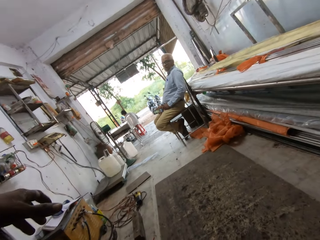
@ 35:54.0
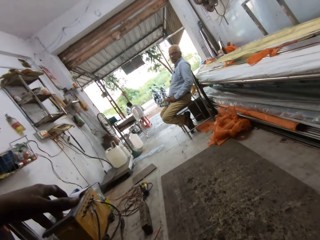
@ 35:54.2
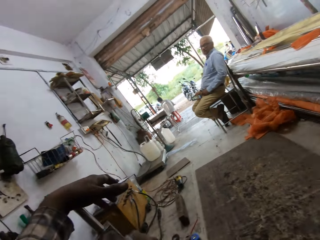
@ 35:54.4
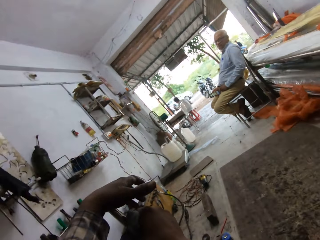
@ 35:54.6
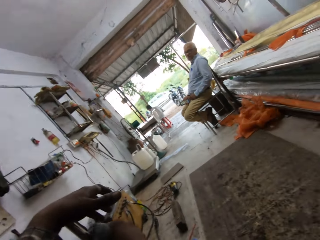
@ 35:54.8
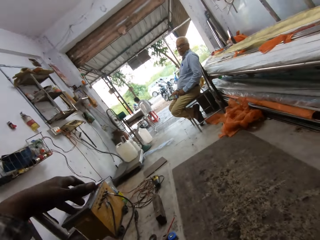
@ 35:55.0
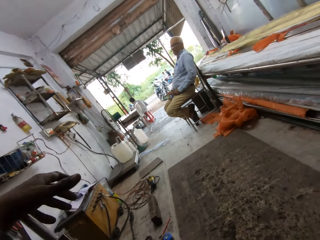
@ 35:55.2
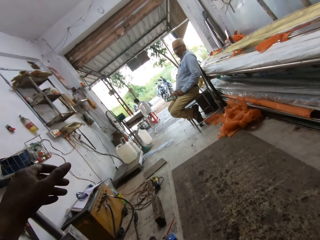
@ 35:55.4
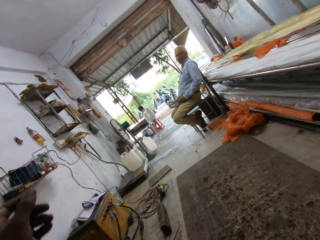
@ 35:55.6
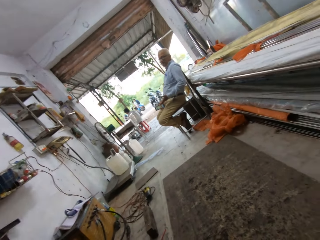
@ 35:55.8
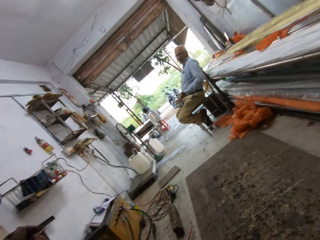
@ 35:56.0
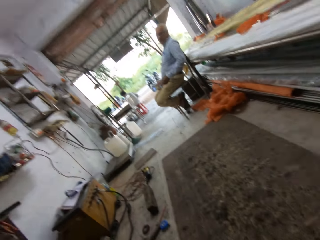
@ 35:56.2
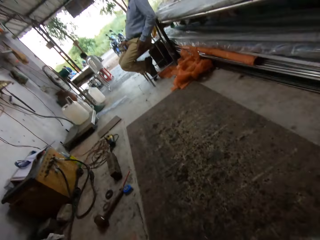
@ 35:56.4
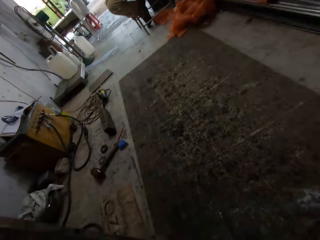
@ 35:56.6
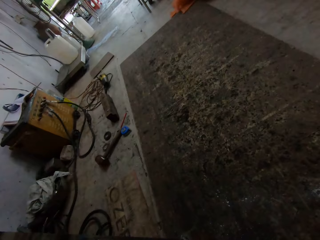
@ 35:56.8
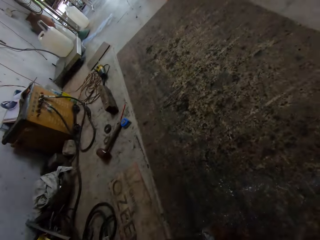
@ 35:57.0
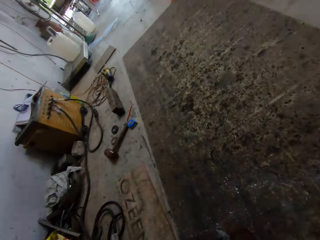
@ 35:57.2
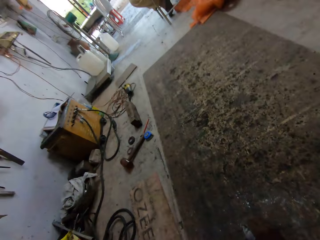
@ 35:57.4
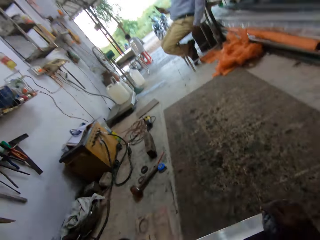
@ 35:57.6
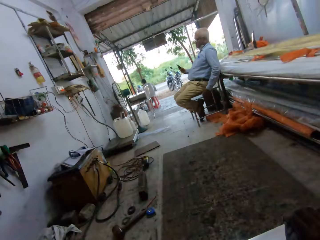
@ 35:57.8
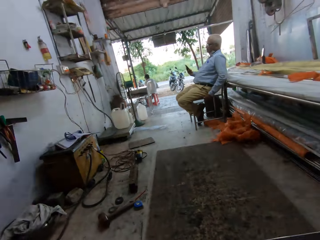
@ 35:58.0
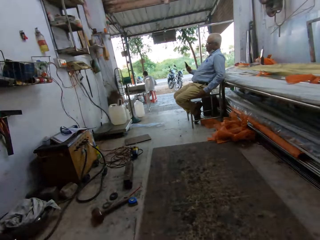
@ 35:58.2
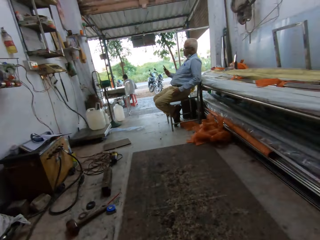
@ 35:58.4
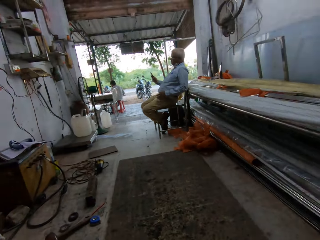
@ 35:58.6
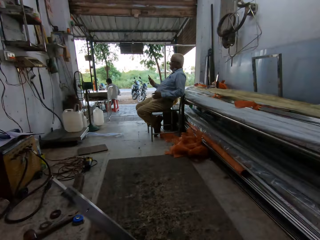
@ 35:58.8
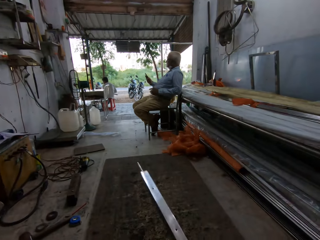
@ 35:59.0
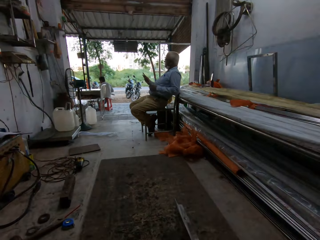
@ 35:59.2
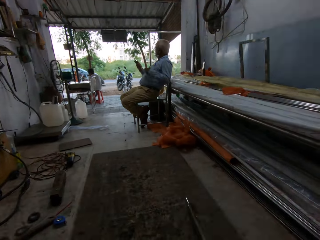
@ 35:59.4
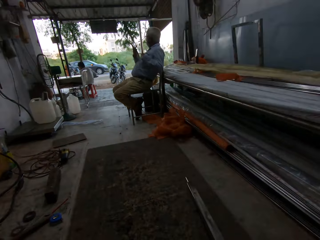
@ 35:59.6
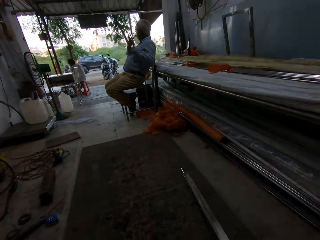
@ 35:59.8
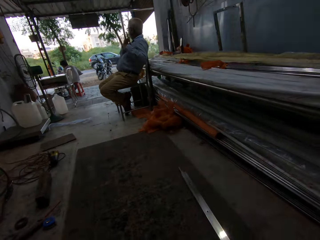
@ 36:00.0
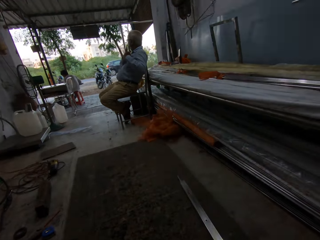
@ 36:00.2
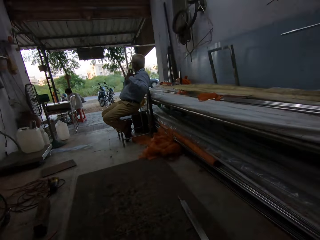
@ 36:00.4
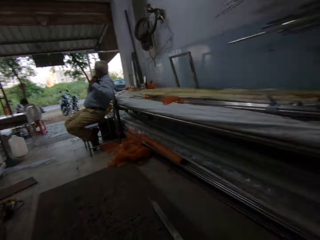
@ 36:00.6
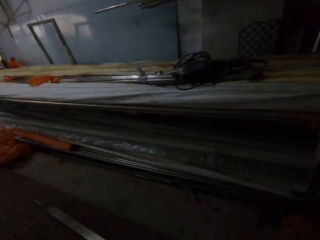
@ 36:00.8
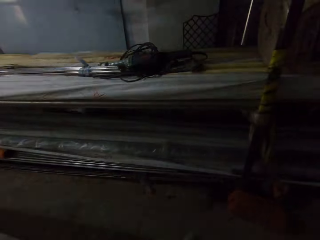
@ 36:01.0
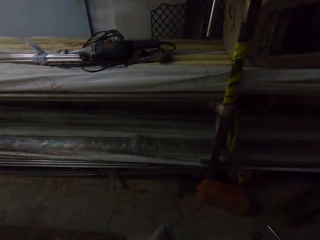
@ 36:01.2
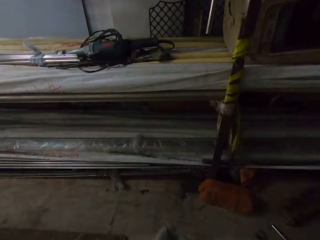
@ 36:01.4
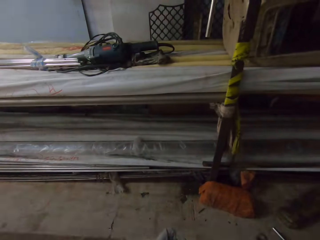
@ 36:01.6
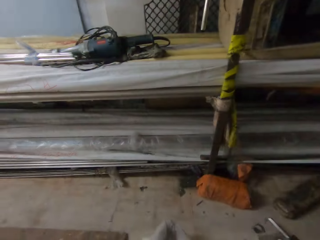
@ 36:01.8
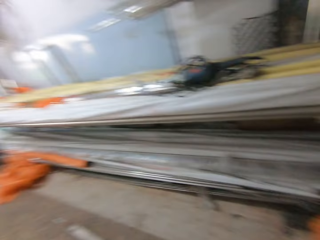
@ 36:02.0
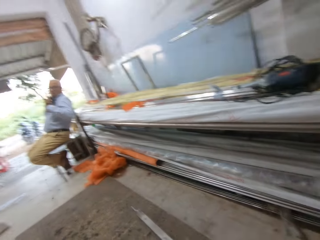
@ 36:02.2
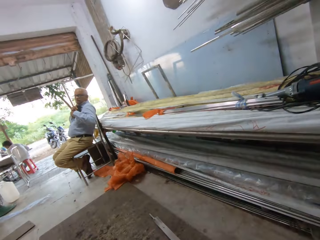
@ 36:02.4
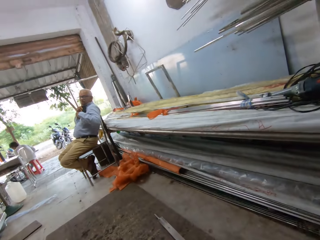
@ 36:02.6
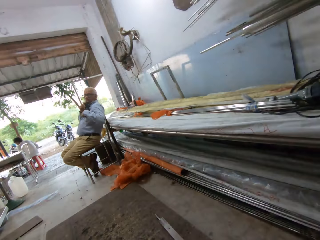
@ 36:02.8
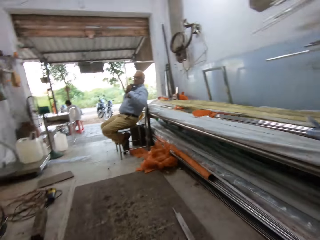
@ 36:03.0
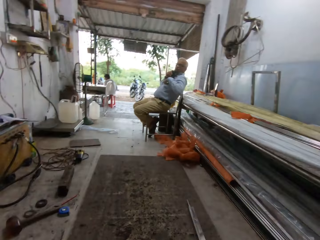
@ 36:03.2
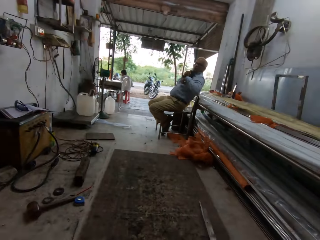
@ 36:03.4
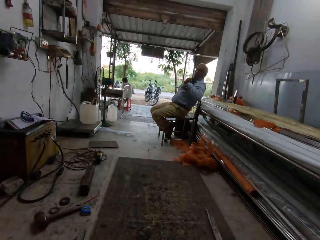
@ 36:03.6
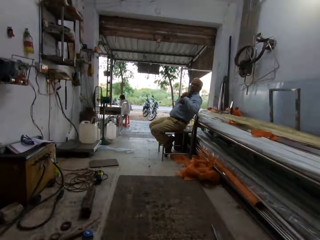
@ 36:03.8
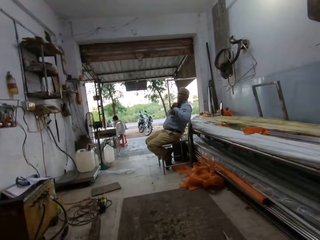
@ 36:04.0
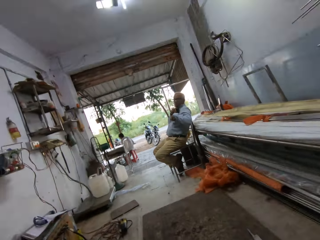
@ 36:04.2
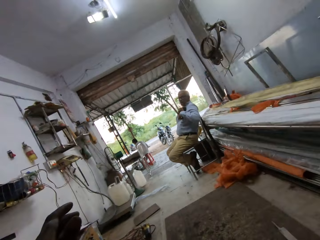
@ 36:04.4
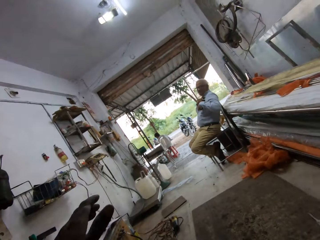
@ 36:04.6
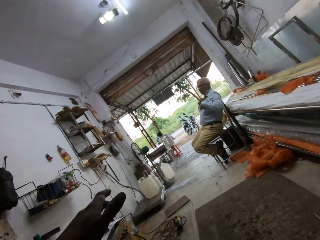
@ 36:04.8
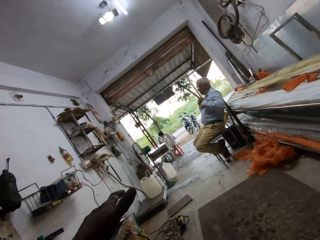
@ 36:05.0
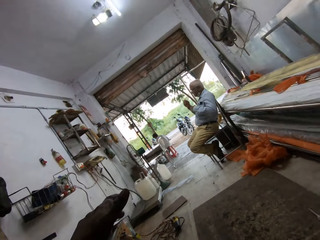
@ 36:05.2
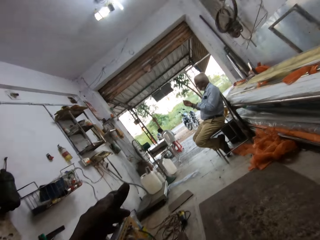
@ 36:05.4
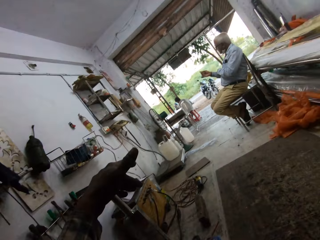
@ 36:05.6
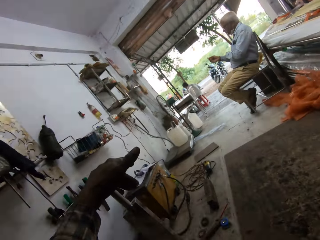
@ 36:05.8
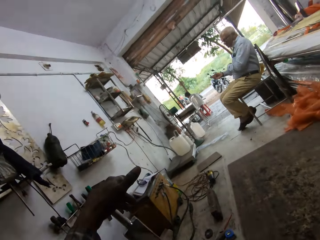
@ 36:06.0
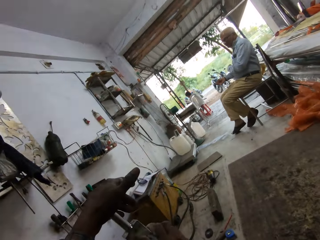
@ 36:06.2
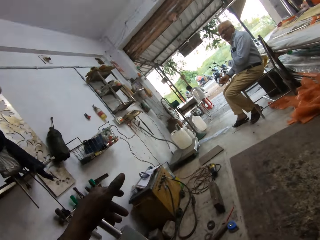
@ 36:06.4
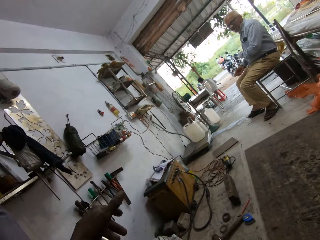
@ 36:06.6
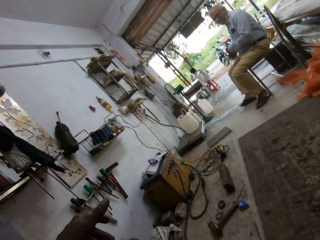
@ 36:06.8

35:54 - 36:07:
The camera wearer removes his left hand from the iron rod. A man responds to the camera wearer. The camera wearer places the iron rod on the floor with his right hand. He looks around. He speaks to the man. The man puts the smartphone in the pocket of his shirt with his right hand. The camera wearer places his left hand on the iron rod. The man responds to the camera wearer.

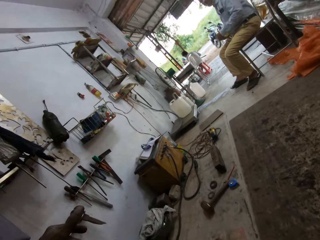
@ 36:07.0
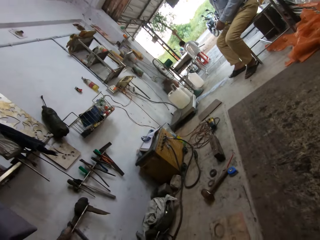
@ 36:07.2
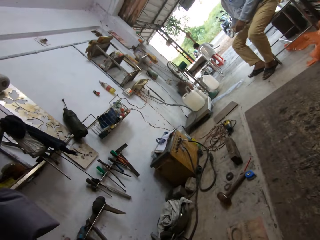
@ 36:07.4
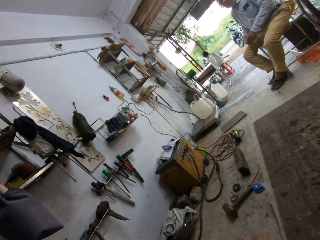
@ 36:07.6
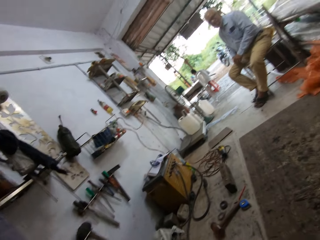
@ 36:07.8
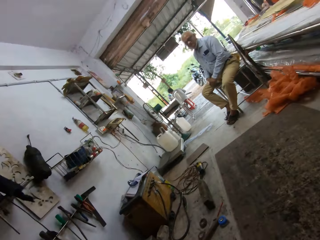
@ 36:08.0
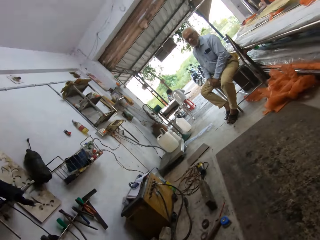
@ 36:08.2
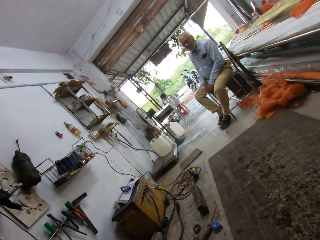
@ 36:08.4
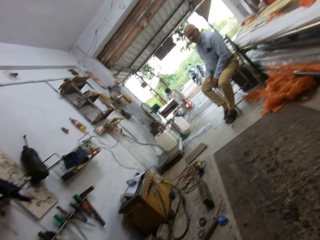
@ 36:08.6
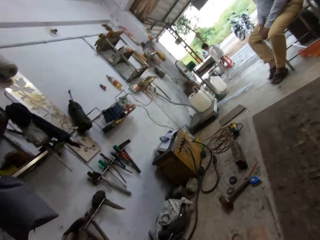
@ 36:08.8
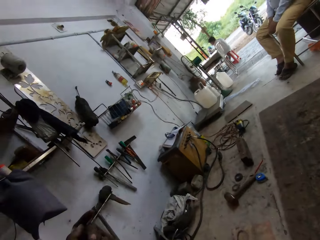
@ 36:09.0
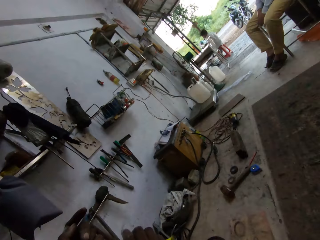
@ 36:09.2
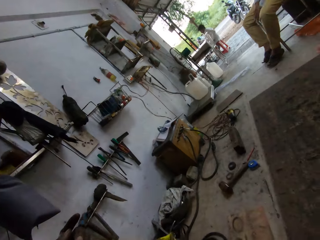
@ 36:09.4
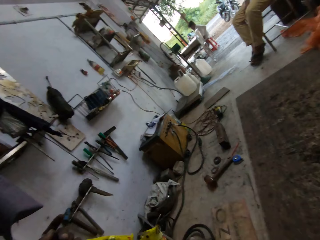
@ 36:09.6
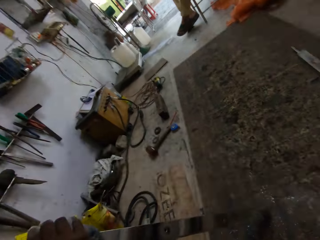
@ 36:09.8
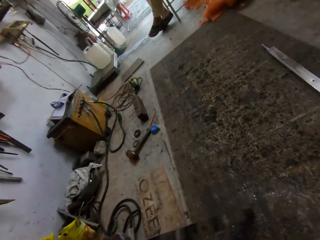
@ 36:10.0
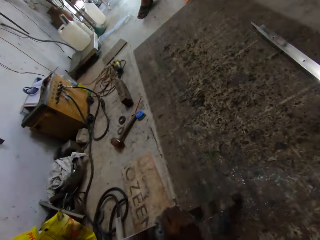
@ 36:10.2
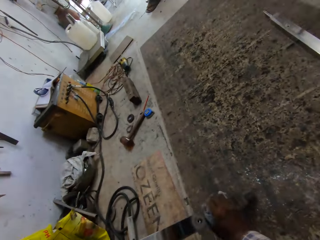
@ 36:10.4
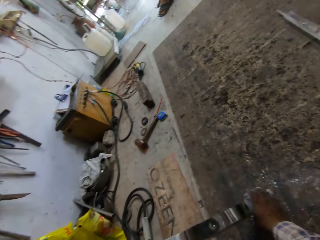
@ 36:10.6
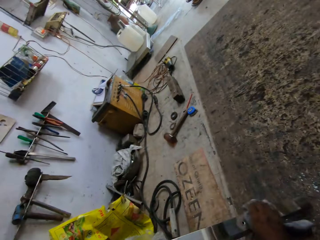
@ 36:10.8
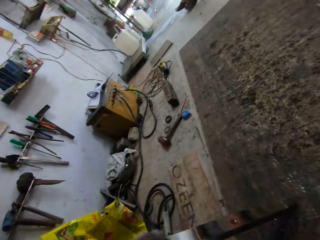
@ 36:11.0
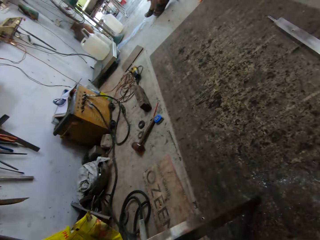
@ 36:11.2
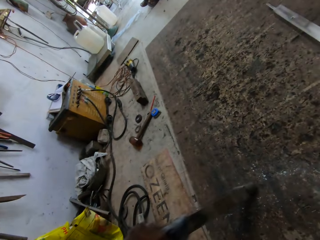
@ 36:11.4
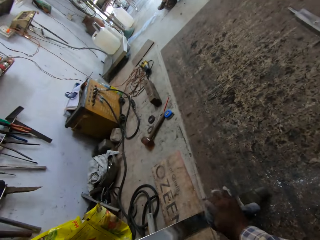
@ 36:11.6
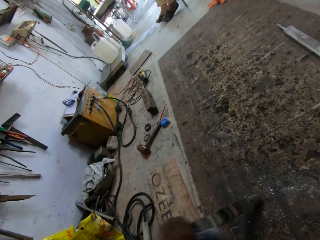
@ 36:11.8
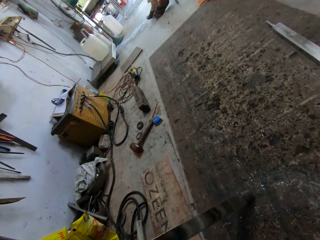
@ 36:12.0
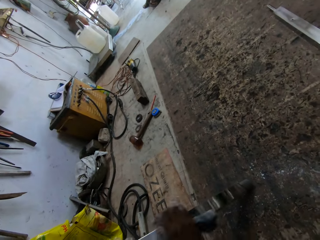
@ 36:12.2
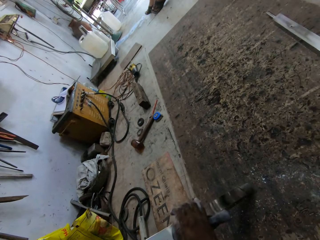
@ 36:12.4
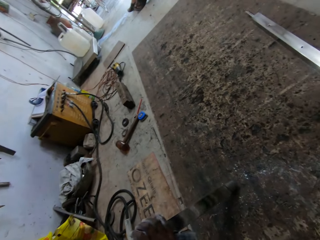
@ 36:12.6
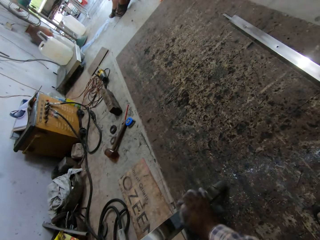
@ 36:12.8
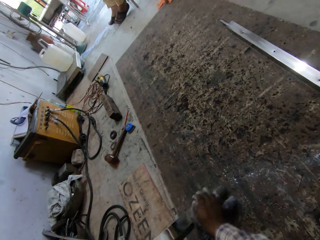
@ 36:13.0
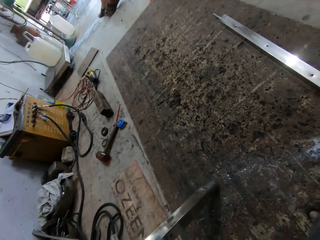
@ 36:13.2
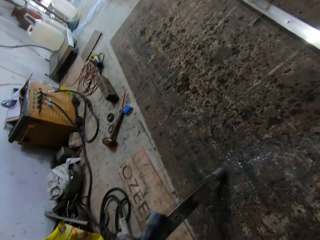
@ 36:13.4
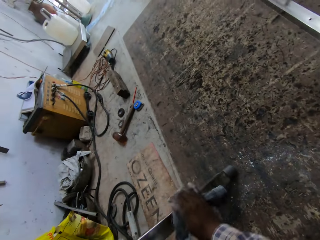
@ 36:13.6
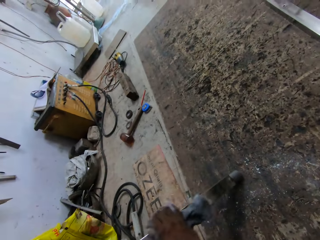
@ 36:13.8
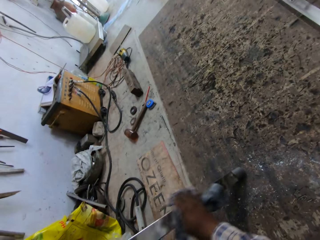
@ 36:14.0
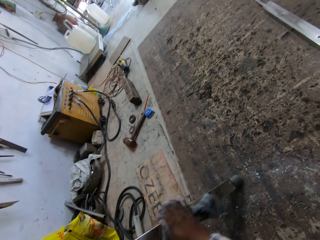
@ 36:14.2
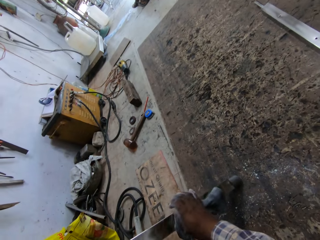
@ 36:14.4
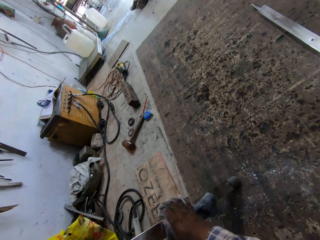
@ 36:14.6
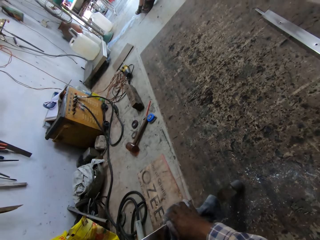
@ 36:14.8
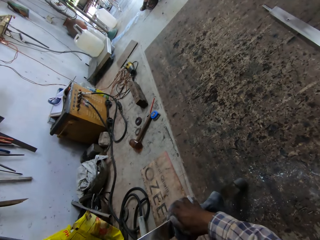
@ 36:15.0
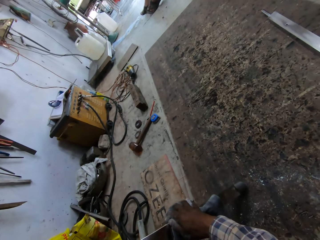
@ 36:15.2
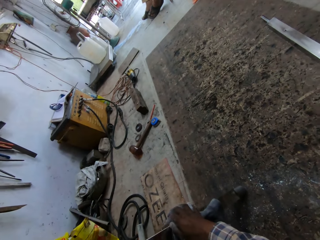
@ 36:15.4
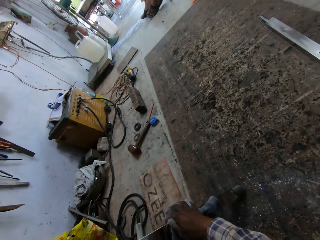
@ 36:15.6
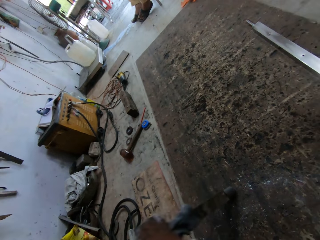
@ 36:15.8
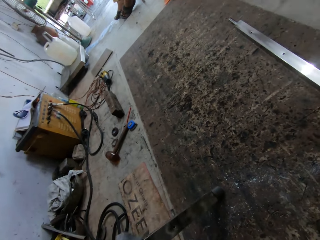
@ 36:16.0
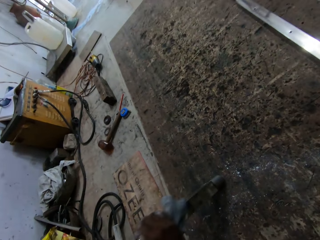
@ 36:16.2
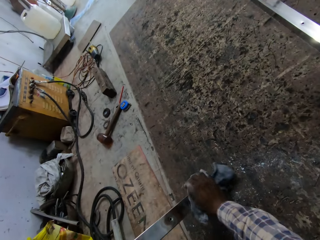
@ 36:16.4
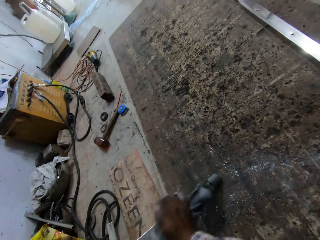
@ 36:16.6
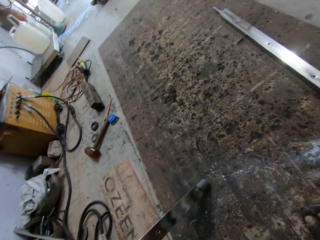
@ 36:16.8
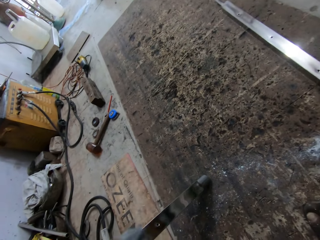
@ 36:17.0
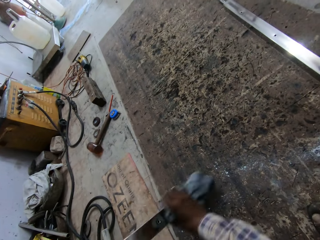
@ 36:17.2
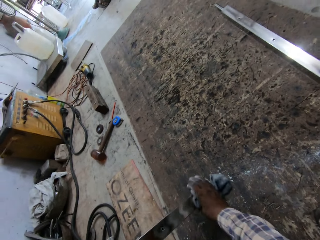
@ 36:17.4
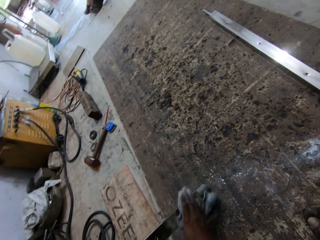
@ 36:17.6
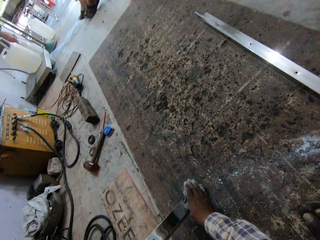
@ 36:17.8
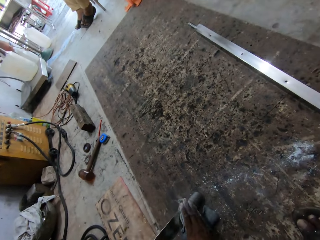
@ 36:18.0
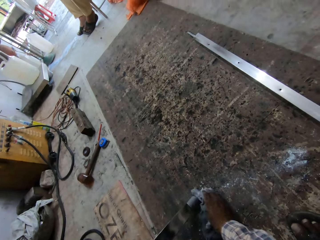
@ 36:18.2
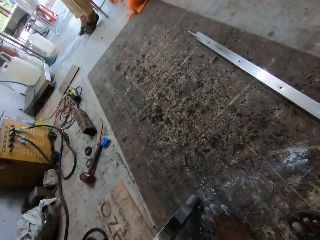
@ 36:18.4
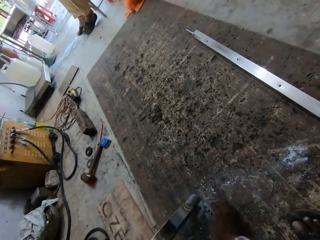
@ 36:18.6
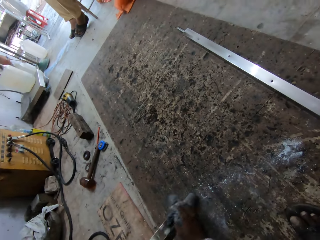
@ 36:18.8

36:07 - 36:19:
The camera wearer talks to a man. He cleans the iron rod in his left hand with the piece of cloth in his right hand. He wipes the metal with a towel.
